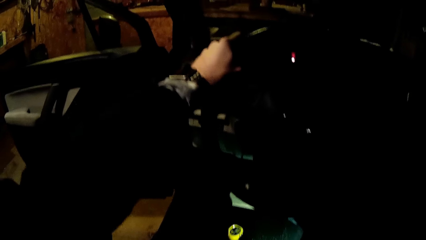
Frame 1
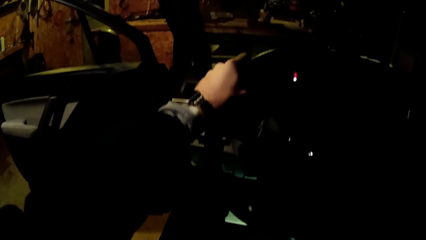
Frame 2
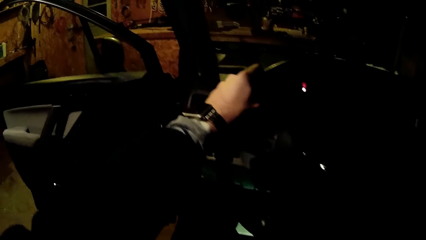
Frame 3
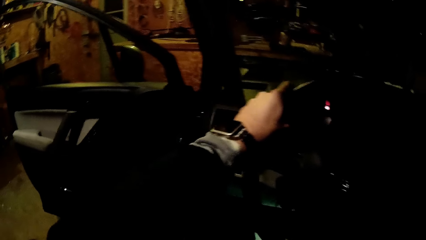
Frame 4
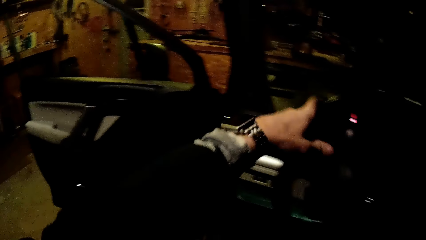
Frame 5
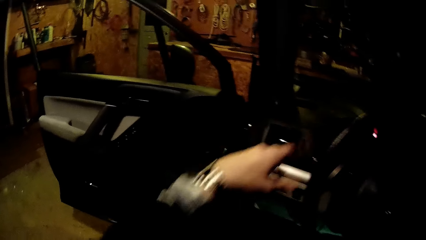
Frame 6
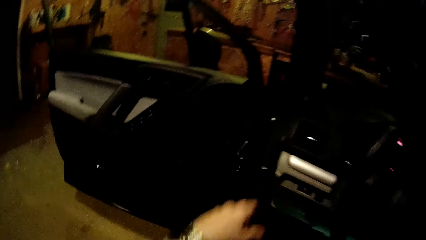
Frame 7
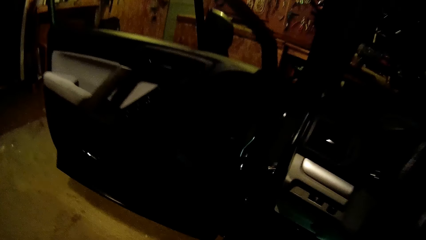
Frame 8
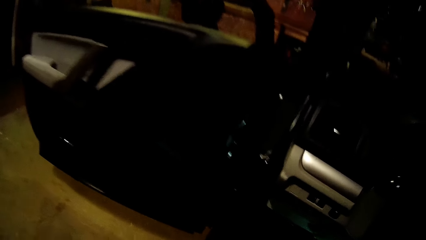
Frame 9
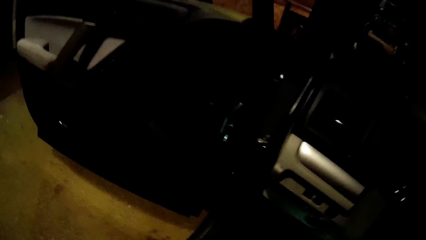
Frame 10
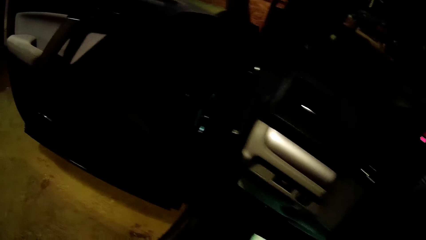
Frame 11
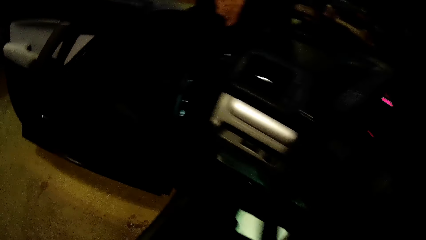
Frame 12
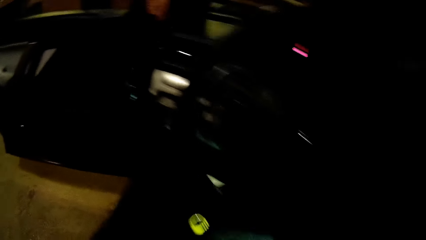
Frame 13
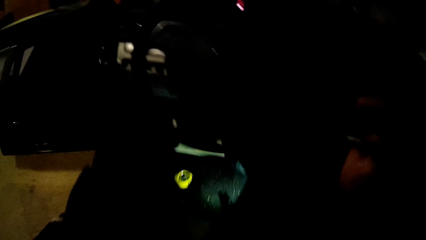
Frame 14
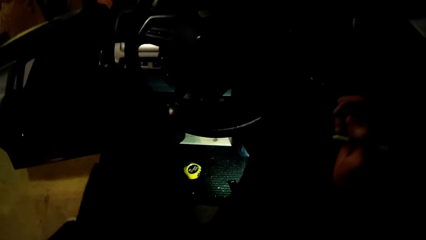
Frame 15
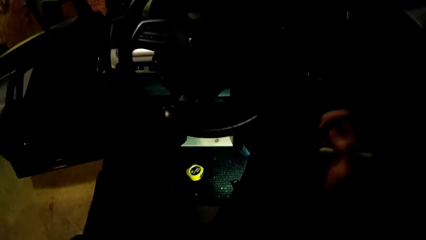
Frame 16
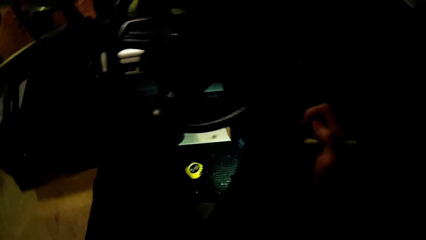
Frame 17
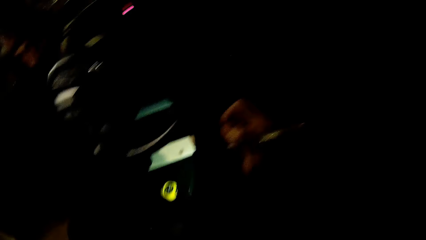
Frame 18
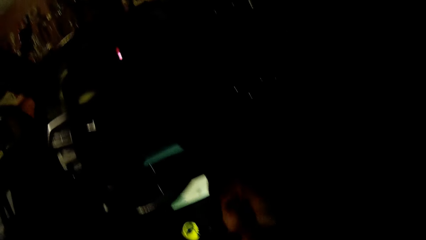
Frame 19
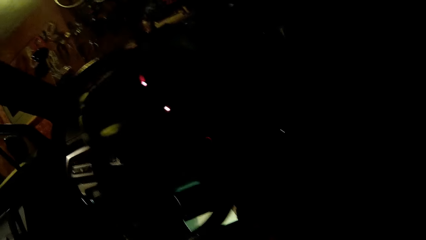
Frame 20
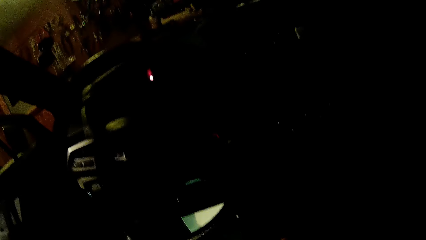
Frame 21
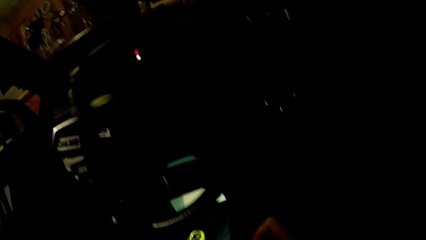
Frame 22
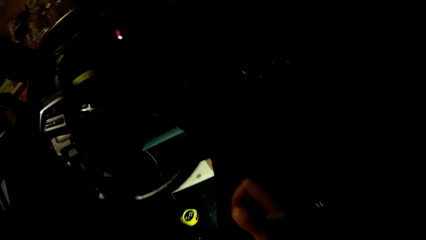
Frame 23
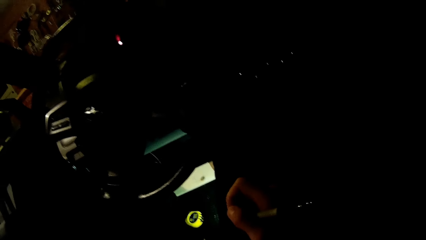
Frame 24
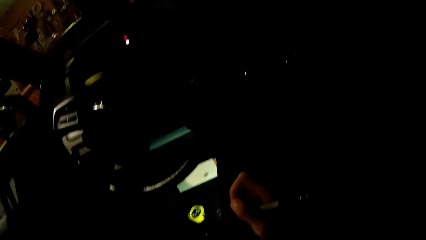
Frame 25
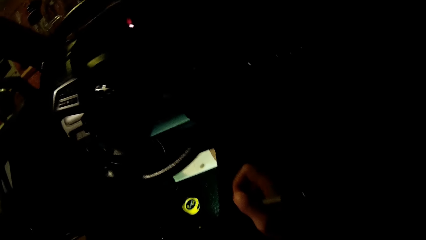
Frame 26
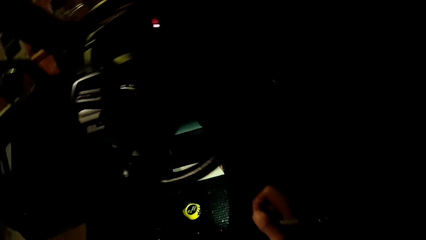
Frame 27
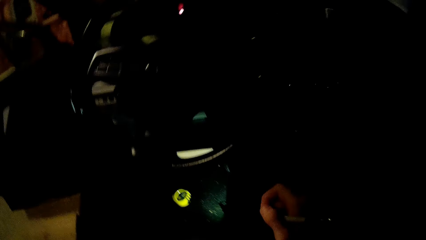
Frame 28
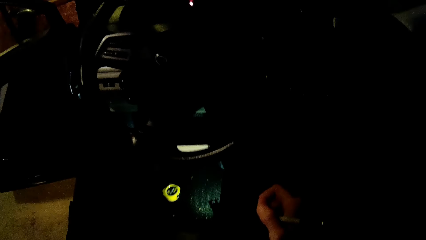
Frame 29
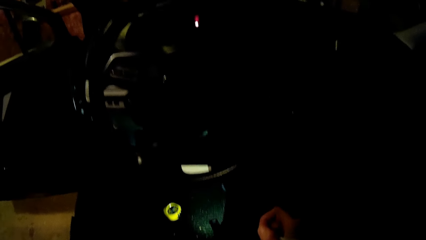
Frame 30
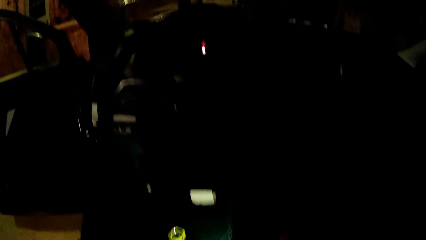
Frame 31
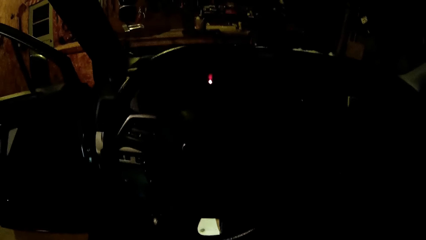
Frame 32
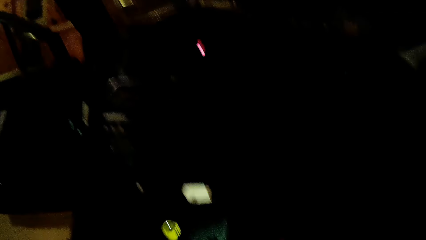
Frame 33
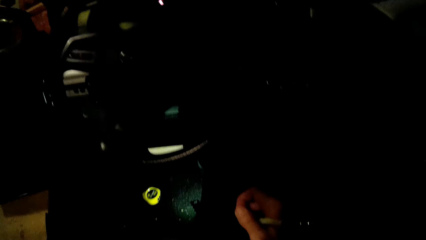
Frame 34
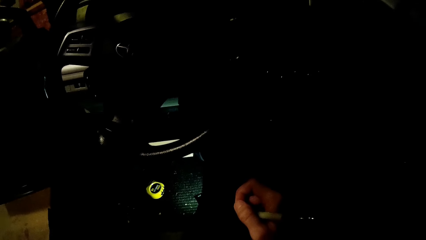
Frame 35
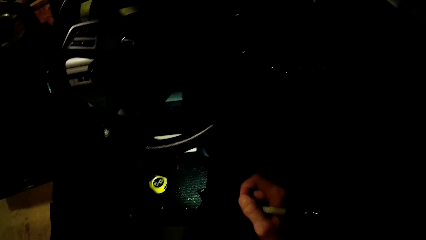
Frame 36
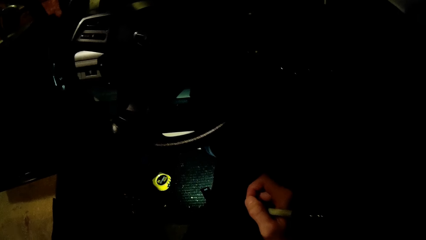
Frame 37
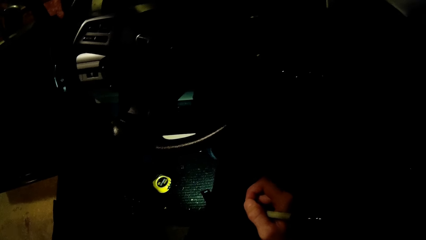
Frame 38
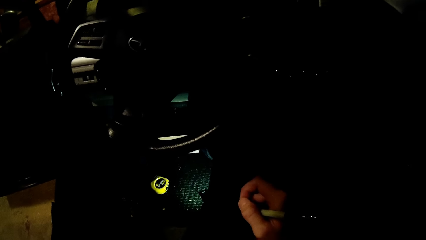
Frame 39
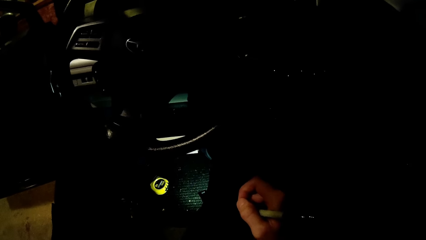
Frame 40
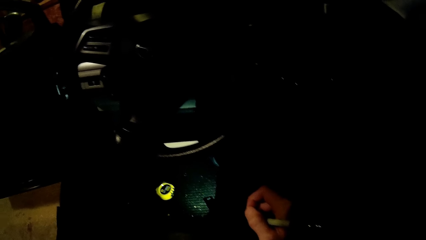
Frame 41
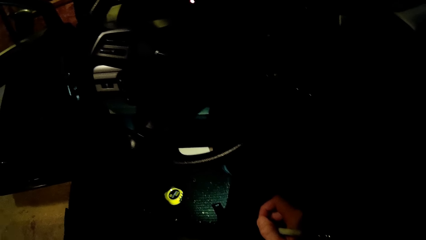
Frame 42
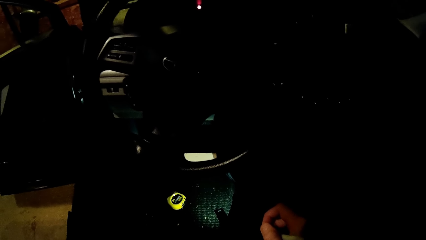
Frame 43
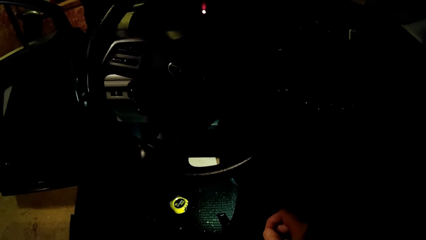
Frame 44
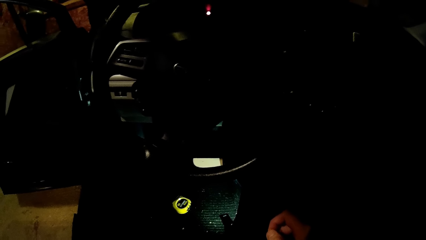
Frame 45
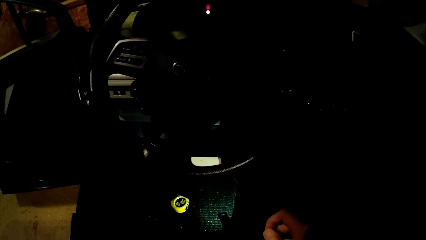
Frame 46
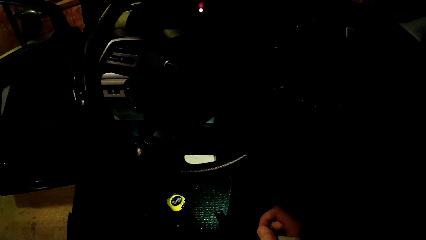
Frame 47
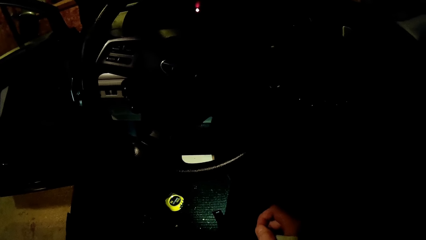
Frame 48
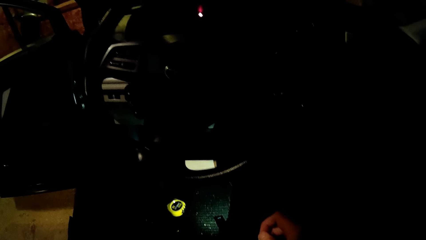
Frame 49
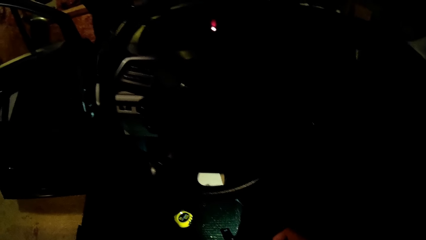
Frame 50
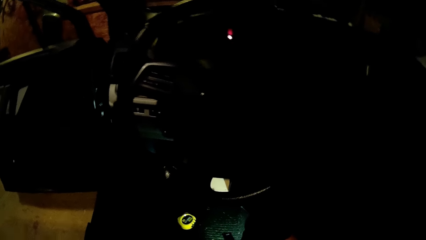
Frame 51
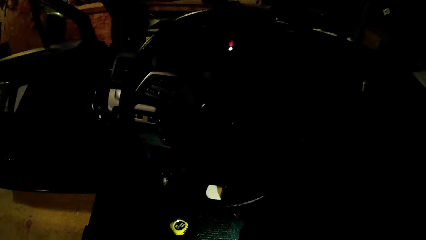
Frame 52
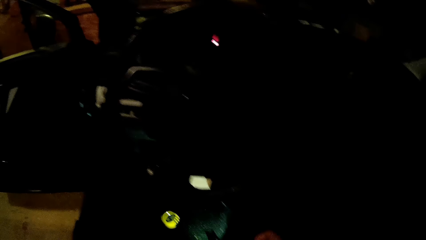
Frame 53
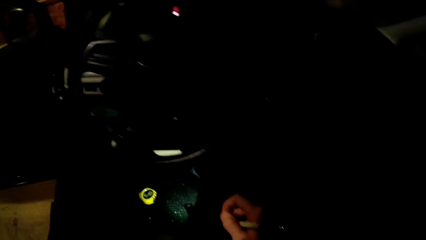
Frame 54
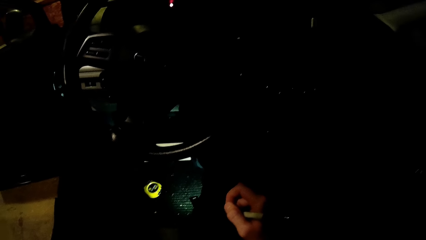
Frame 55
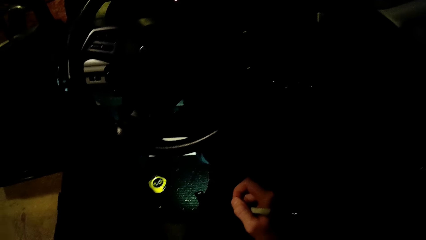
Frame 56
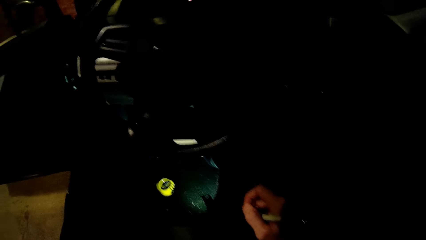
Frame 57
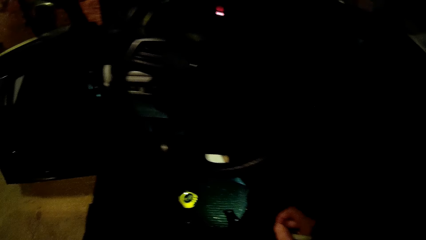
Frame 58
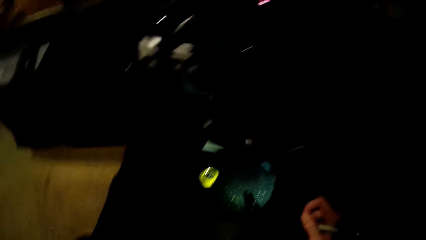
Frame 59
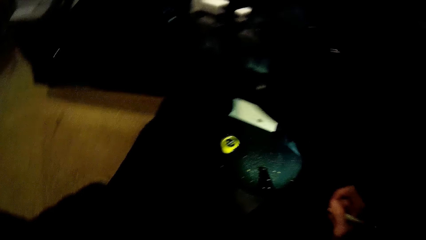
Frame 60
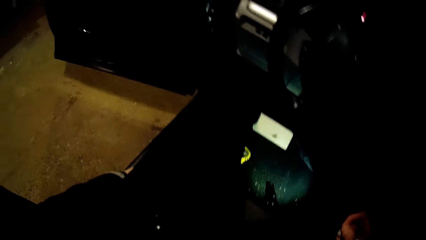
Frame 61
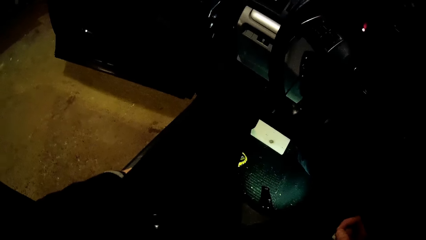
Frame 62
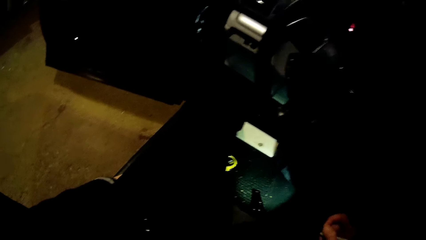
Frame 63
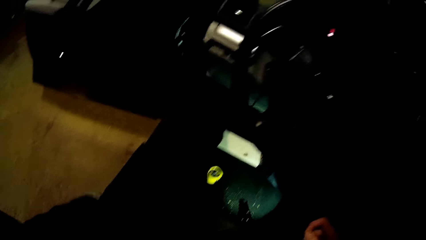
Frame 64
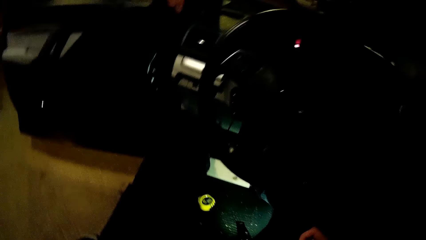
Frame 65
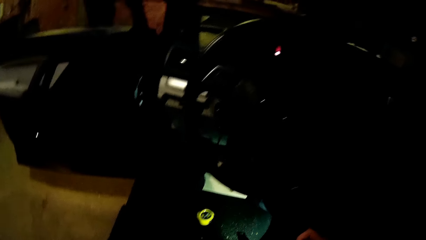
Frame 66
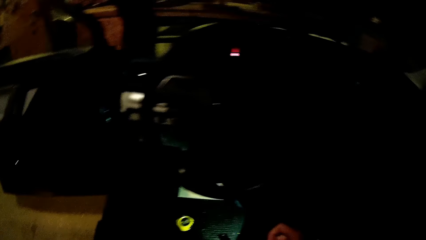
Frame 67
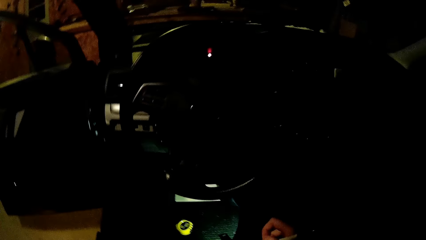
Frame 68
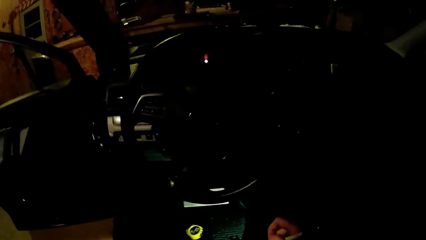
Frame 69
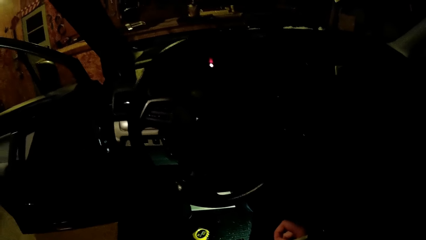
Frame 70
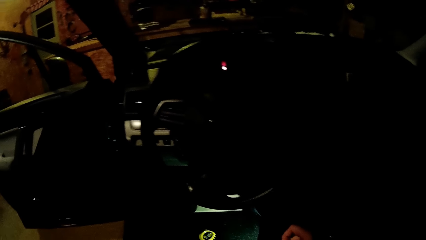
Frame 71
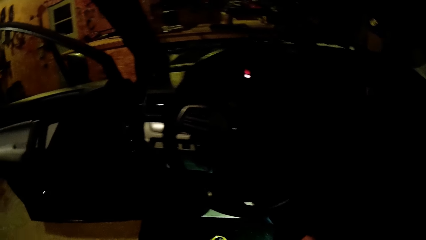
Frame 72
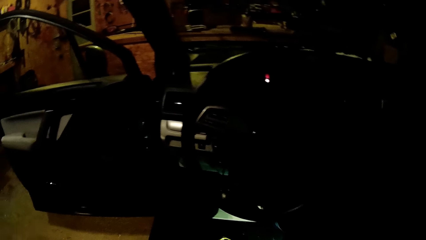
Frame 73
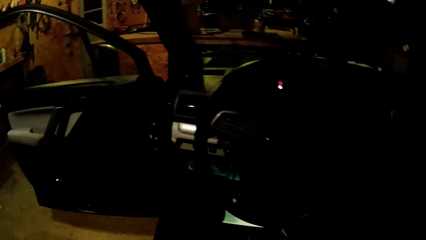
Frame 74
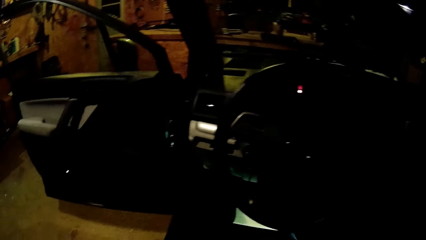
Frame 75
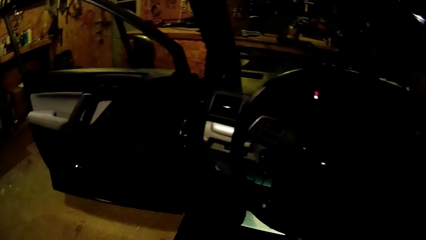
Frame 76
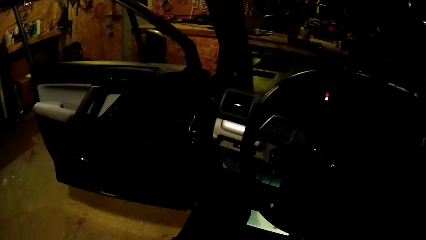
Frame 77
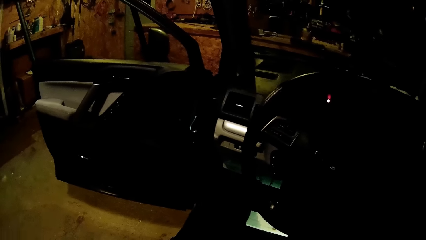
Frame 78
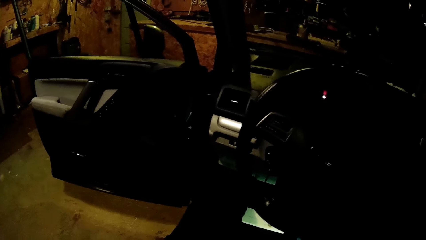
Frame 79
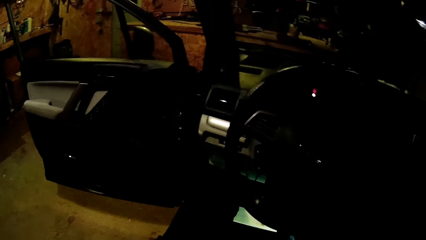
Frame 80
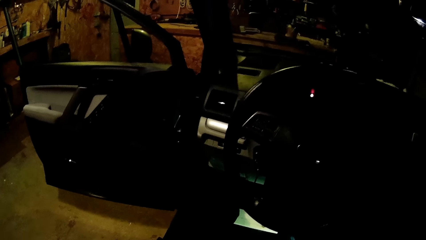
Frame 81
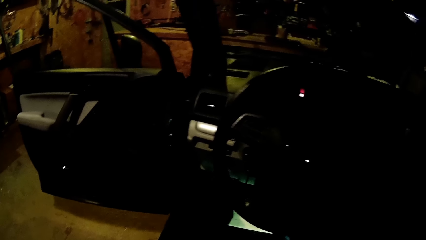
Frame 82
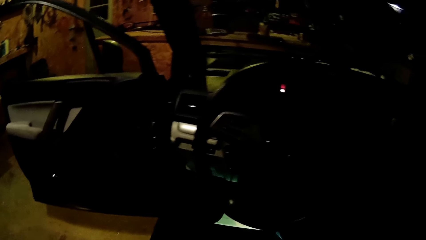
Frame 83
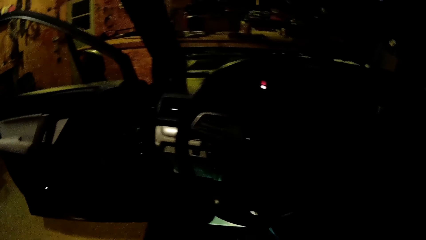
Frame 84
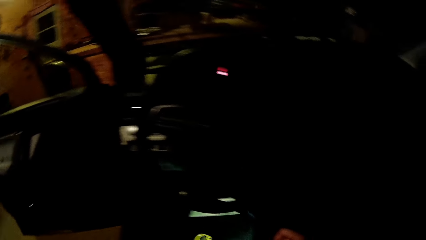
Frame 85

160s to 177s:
The camera wearer looks around the car.
